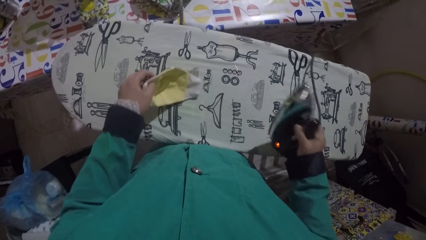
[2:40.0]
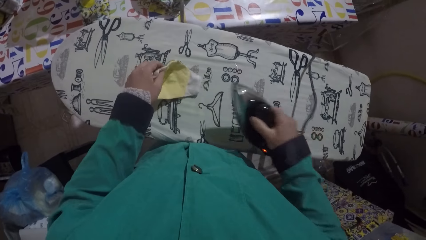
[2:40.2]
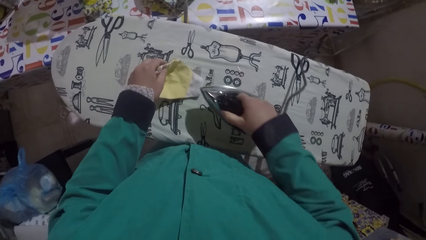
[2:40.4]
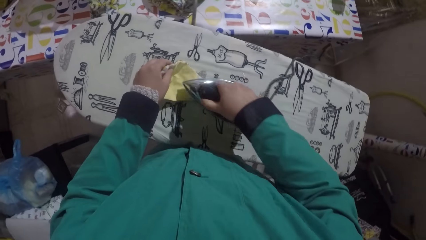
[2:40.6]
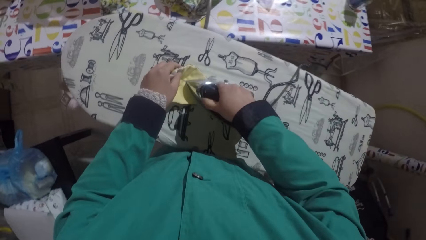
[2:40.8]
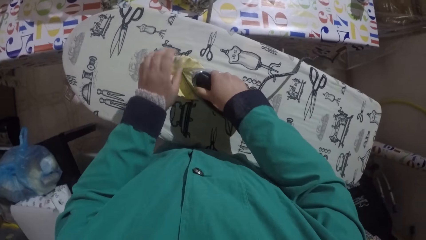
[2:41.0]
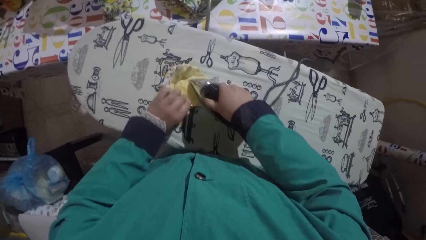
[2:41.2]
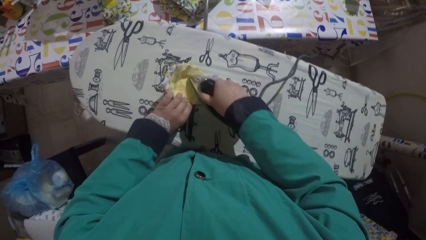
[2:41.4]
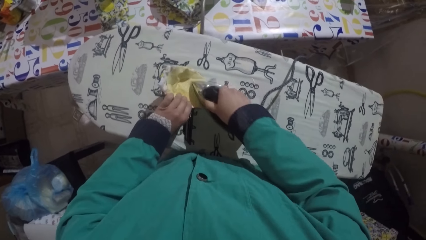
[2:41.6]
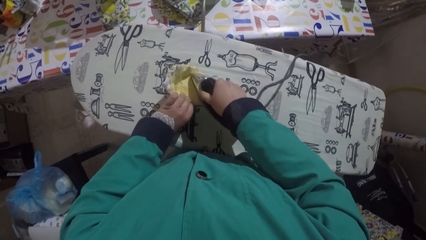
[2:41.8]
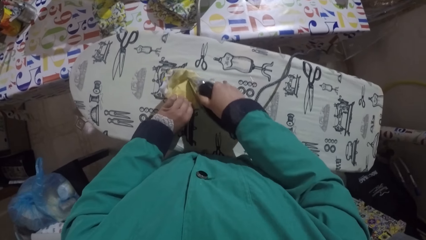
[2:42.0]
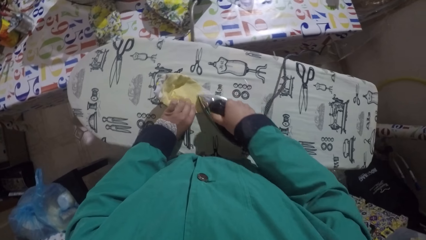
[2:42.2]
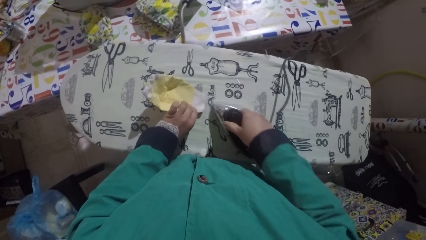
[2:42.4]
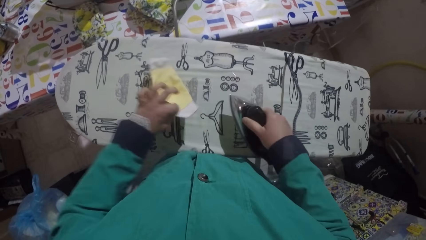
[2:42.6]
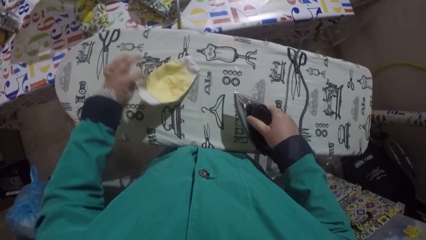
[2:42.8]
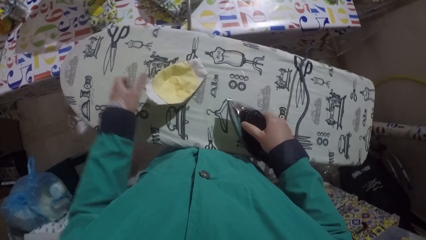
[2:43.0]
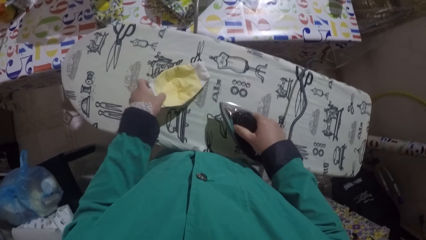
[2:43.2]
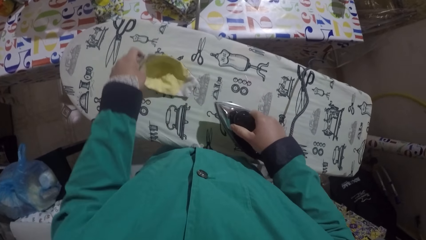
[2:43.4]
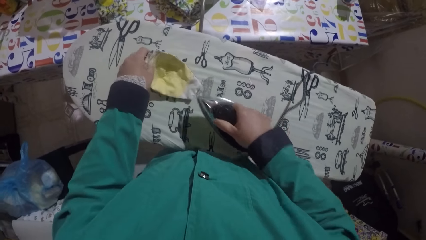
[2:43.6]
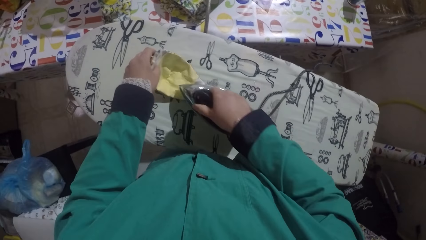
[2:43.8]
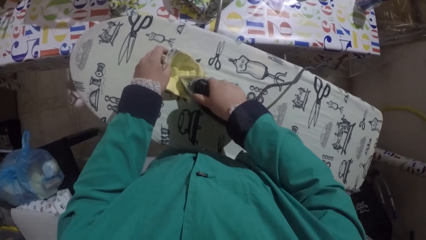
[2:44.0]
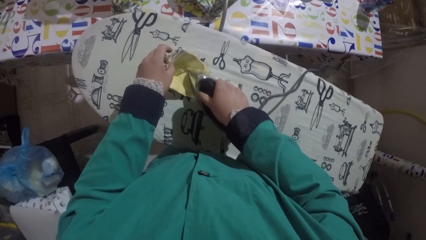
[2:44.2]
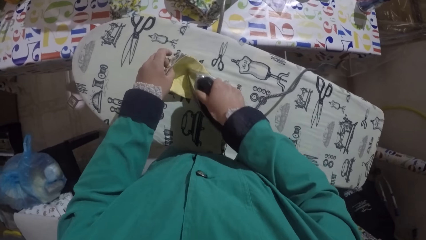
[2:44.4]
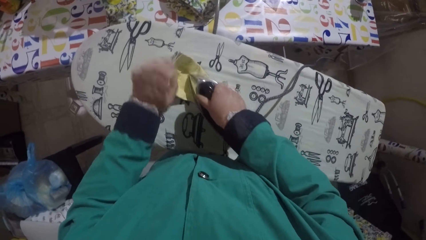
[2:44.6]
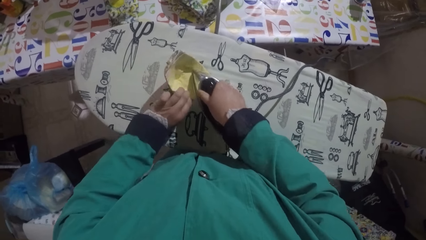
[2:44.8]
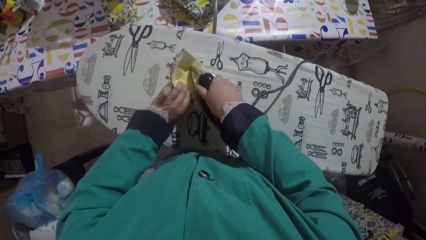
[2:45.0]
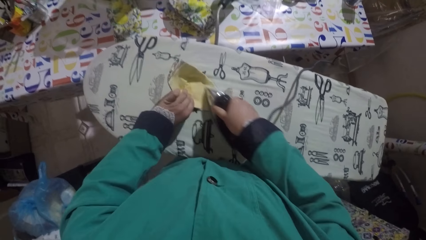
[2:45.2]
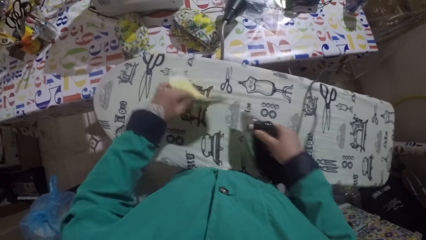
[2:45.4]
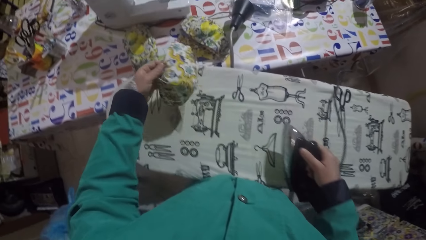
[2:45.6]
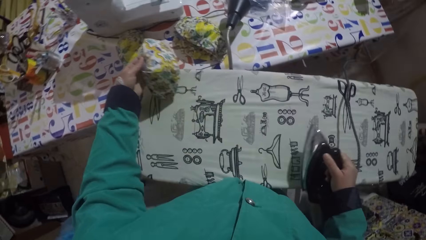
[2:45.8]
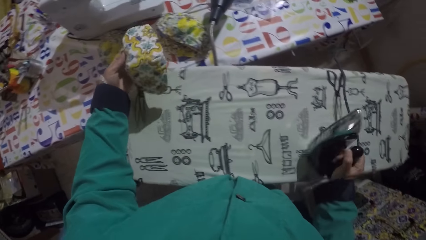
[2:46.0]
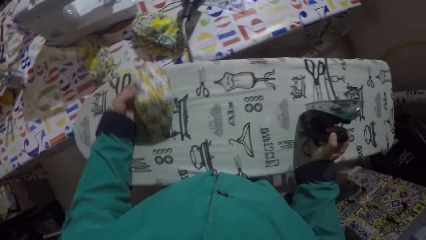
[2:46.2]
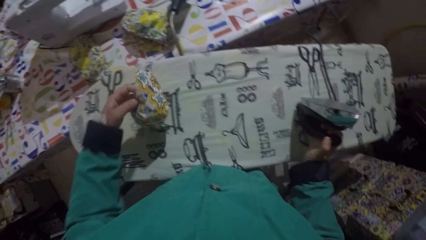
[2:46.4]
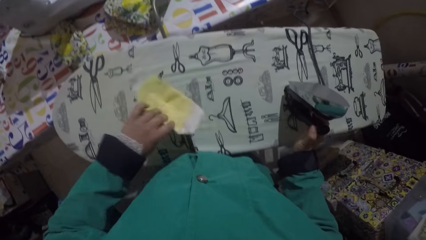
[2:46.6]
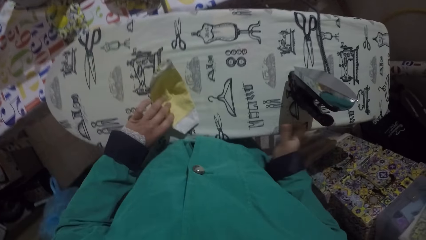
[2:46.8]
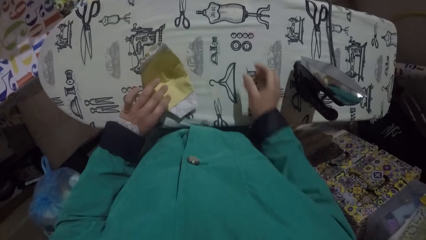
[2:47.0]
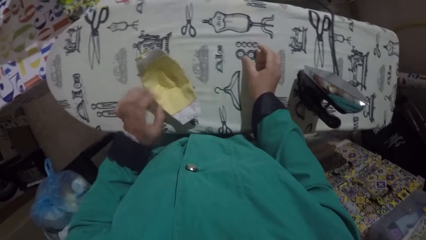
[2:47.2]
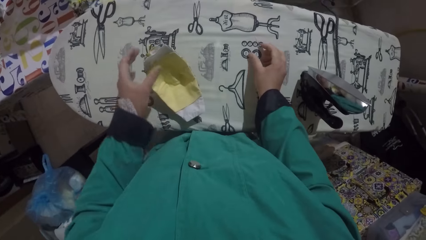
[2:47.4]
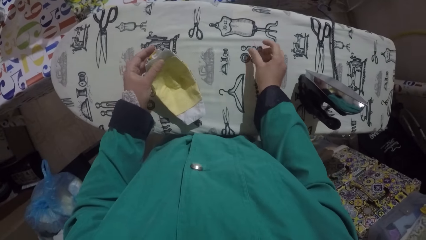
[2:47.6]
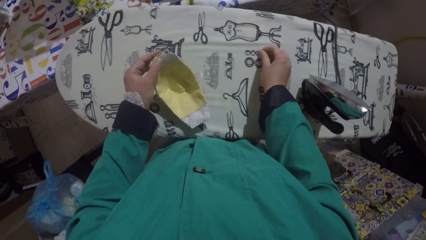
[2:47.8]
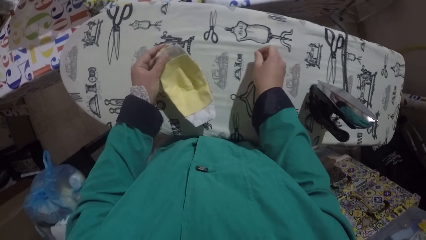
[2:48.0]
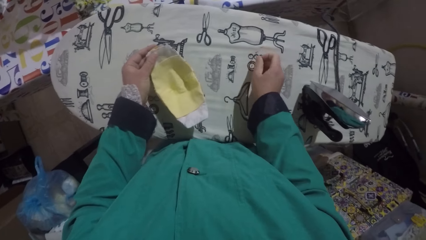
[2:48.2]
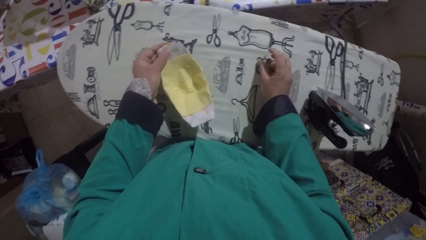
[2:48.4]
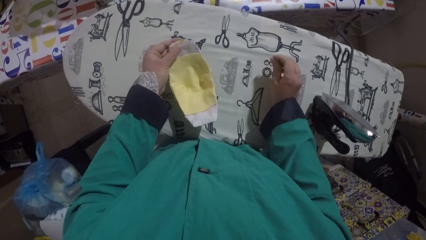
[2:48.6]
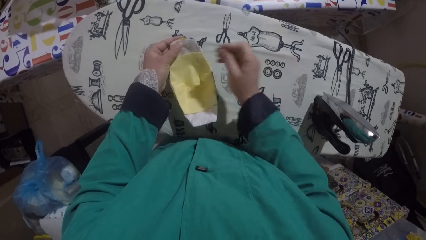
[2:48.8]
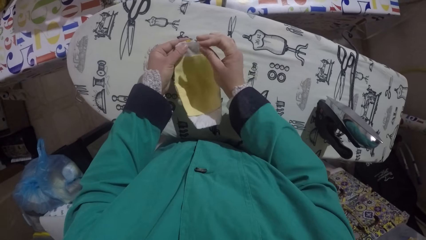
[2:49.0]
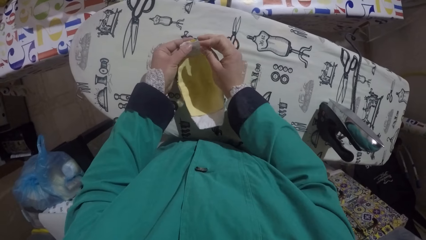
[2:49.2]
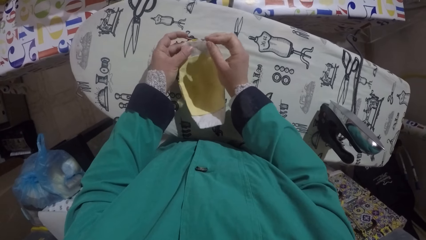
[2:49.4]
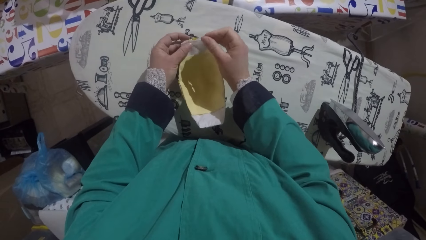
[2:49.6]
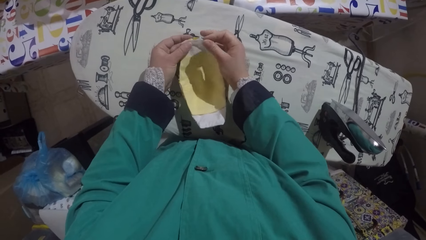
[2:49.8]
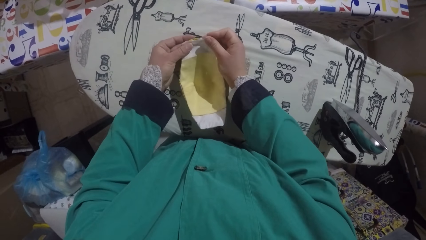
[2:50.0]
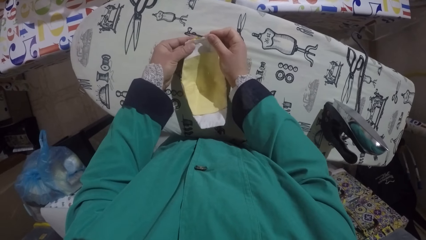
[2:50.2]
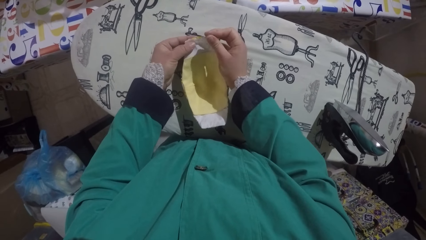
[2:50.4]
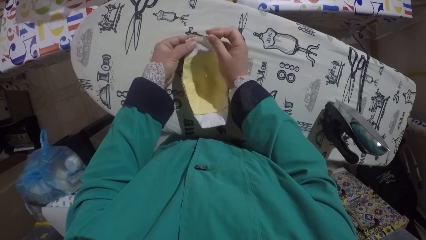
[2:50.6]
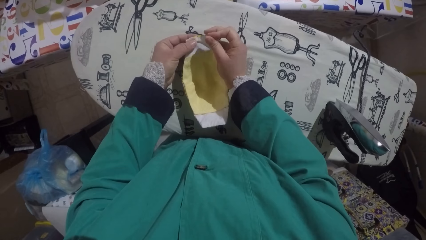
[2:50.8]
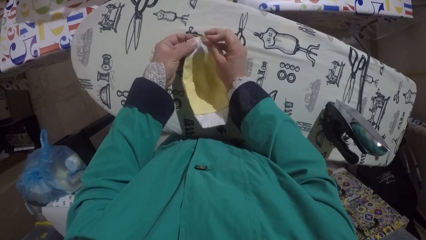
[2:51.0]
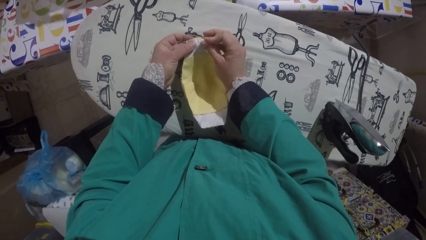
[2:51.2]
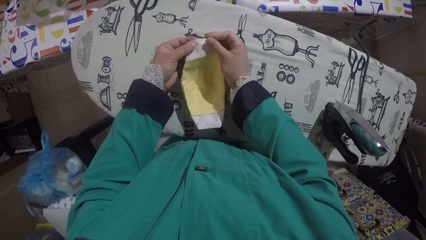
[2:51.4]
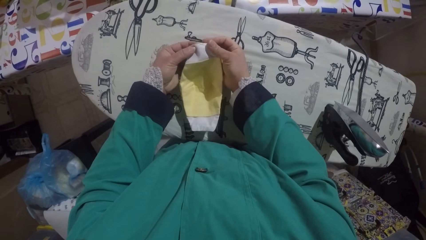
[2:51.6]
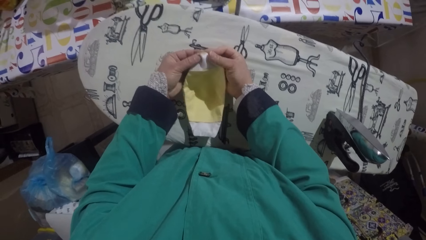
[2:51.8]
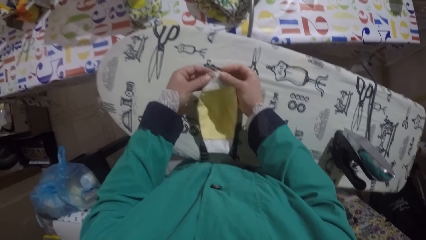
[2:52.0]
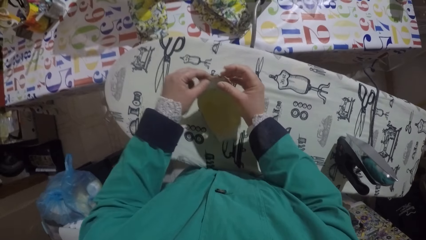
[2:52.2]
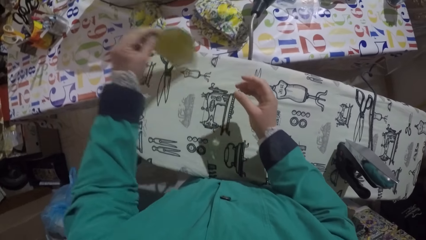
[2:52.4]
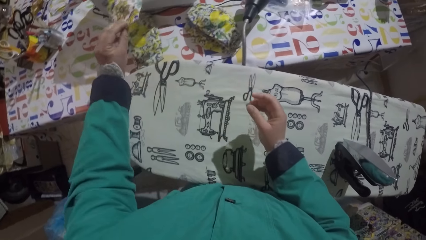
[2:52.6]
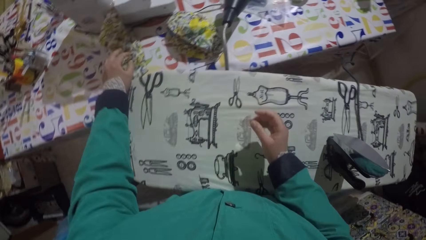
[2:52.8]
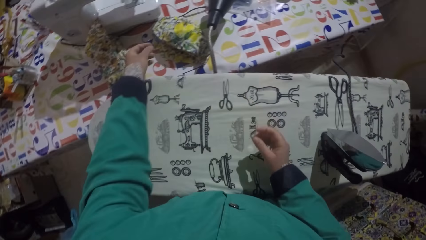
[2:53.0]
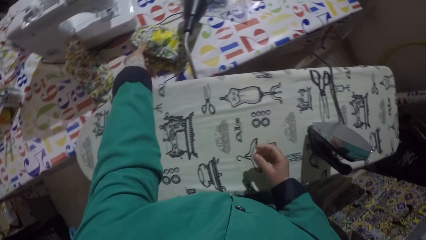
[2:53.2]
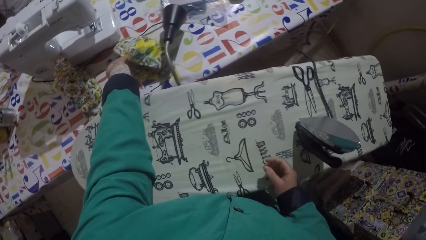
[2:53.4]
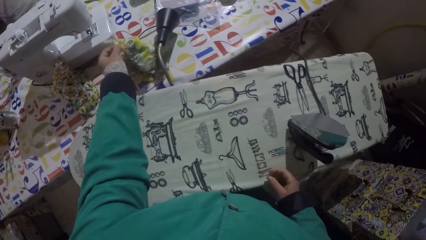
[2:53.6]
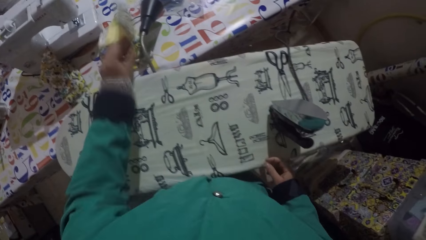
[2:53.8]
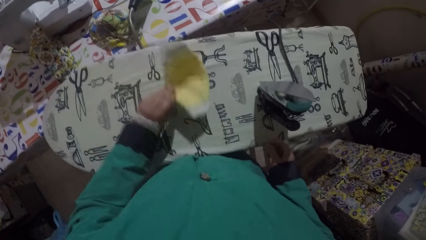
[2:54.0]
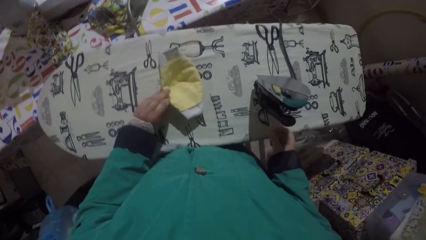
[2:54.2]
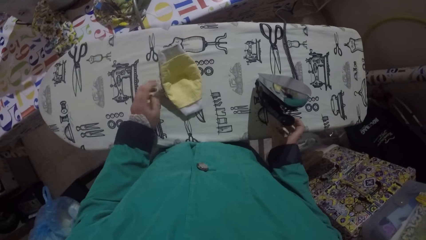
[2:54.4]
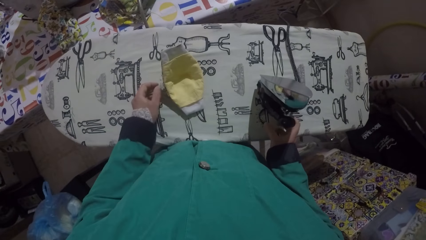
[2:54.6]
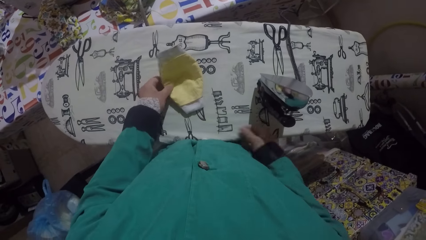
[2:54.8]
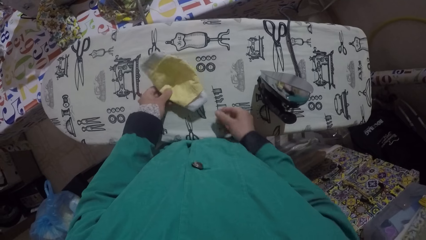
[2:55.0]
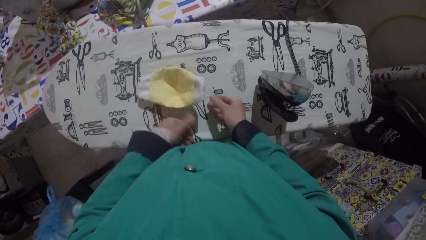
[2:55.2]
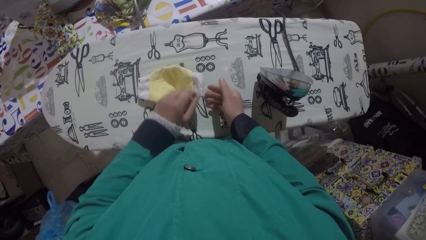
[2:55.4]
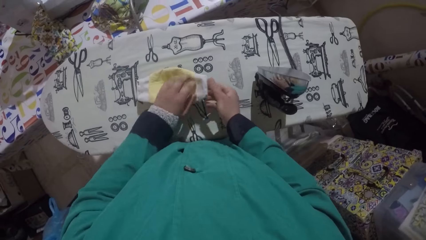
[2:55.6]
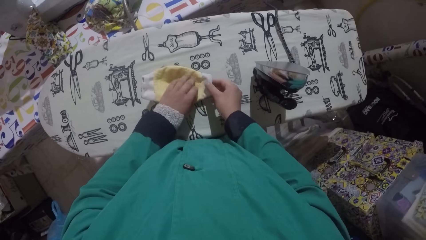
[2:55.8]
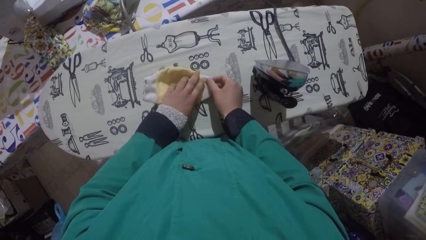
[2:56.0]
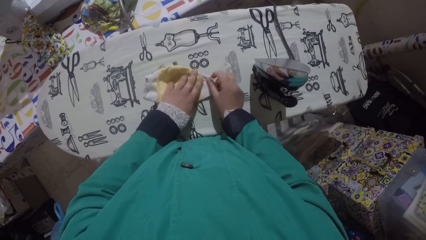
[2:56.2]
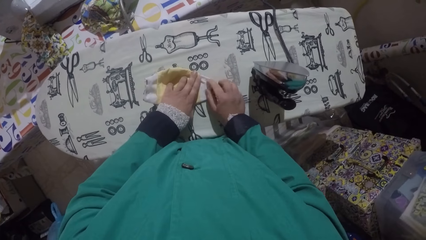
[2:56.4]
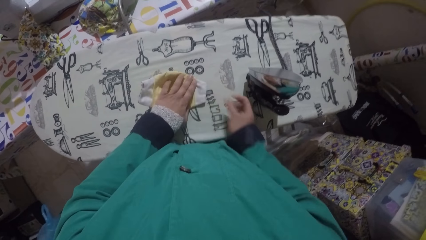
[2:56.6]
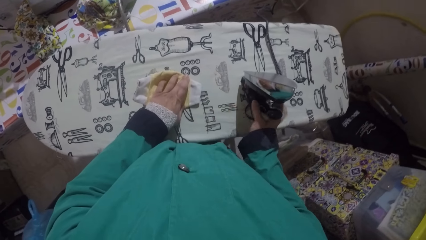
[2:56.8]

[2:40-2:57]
The camera wearer places the fabric on the table. They iron the fabric. They place the iron box on the table. They place the fabric on the table. They pick up the pin. They fix the pin on the mask or fabric. They place the fabric on the table. They pick up the fabric. They place the fabric on the table.
